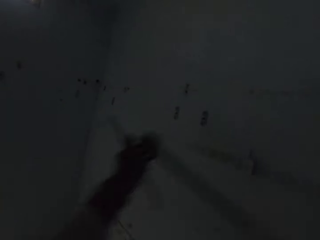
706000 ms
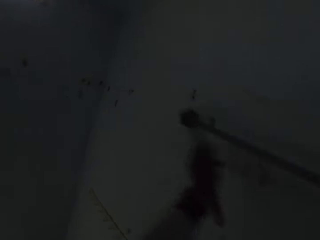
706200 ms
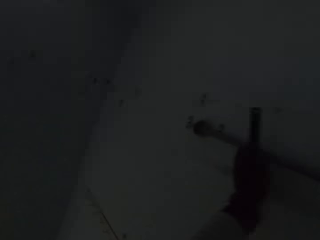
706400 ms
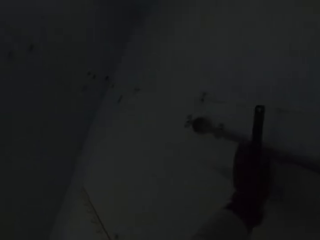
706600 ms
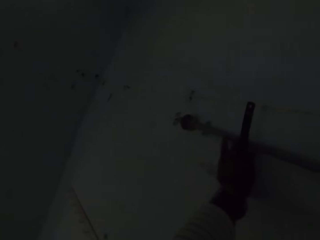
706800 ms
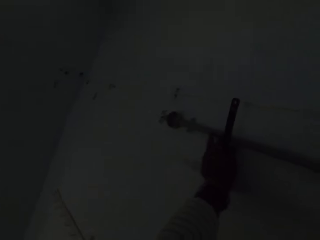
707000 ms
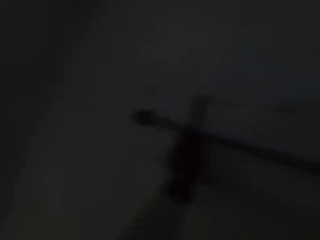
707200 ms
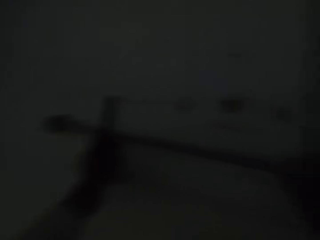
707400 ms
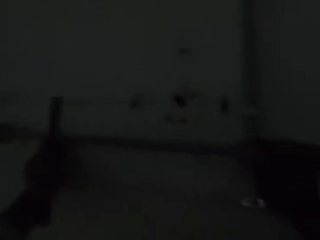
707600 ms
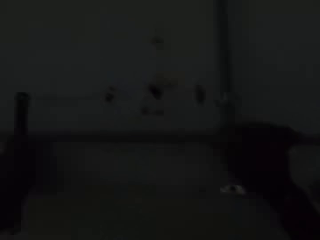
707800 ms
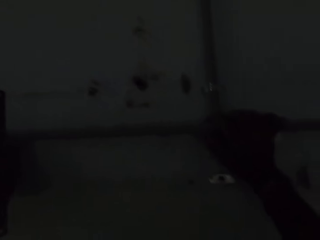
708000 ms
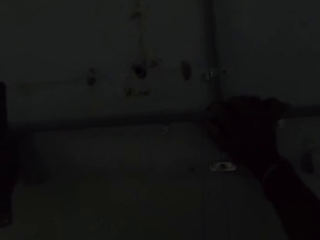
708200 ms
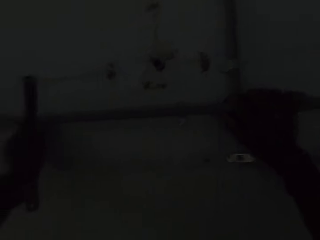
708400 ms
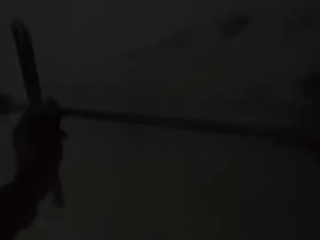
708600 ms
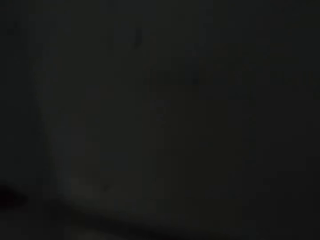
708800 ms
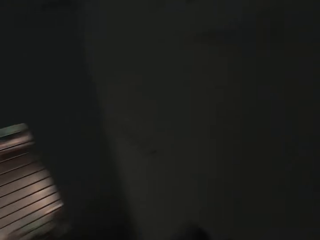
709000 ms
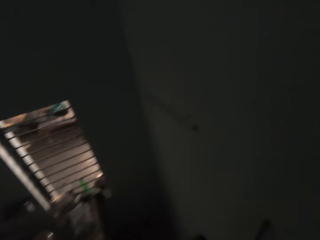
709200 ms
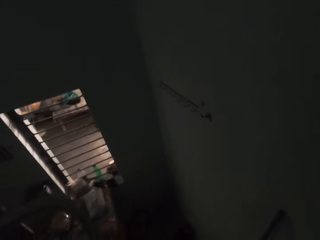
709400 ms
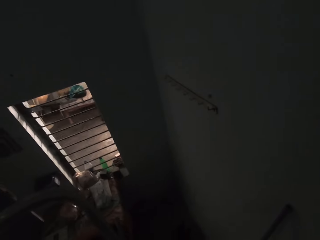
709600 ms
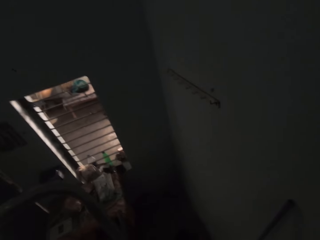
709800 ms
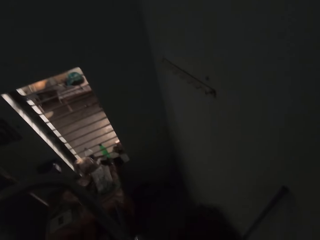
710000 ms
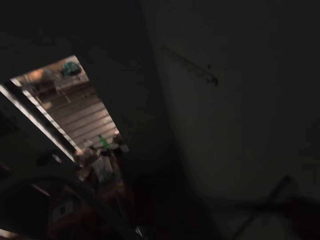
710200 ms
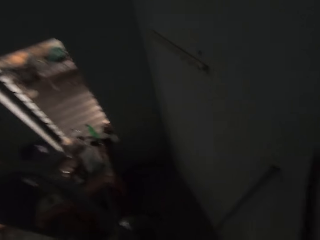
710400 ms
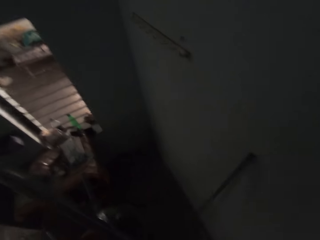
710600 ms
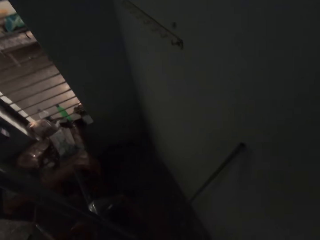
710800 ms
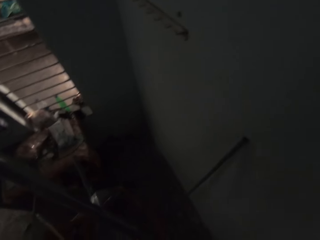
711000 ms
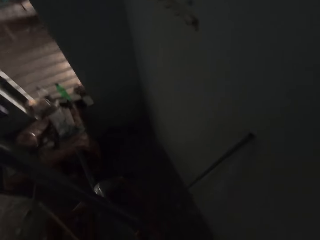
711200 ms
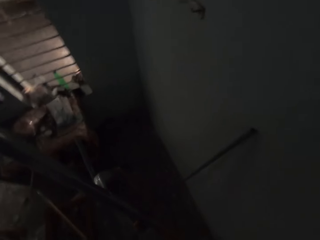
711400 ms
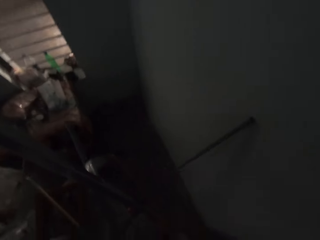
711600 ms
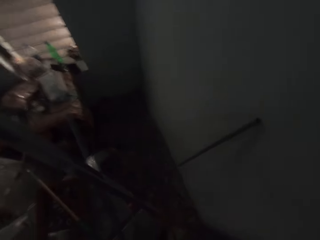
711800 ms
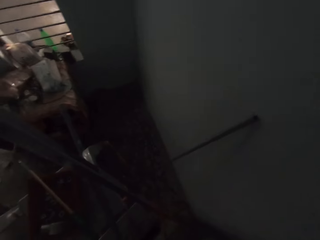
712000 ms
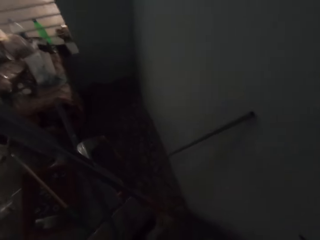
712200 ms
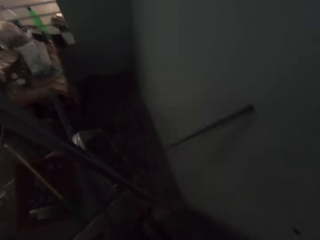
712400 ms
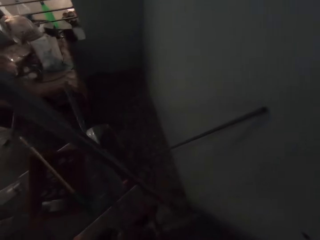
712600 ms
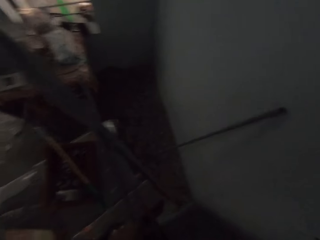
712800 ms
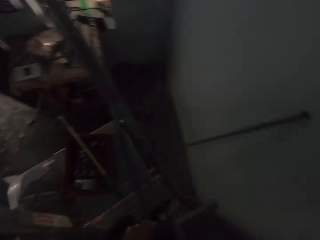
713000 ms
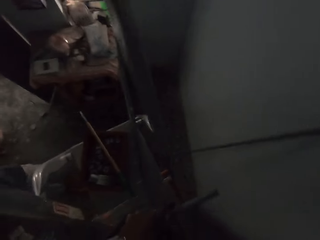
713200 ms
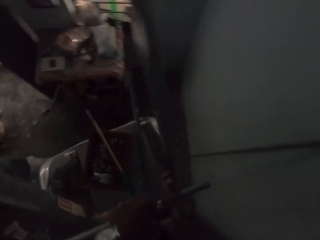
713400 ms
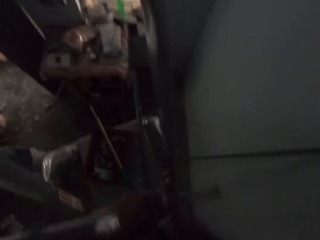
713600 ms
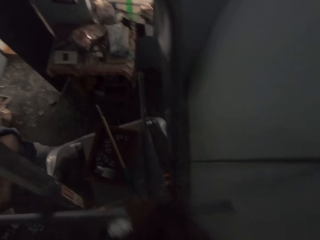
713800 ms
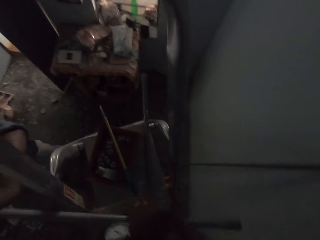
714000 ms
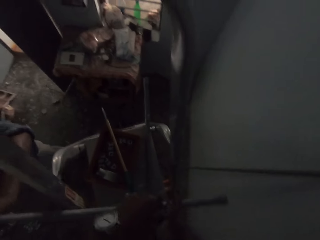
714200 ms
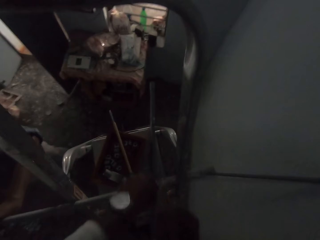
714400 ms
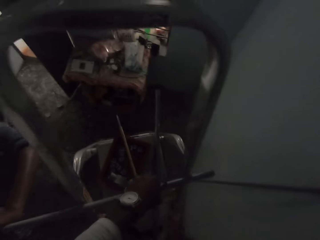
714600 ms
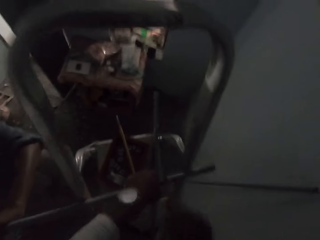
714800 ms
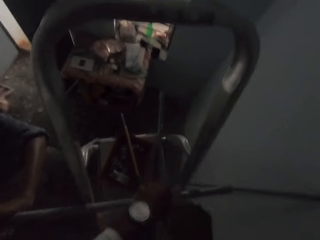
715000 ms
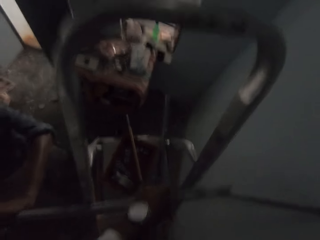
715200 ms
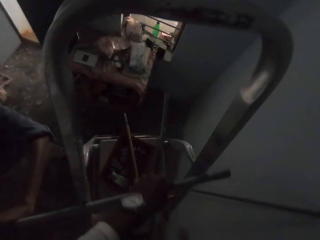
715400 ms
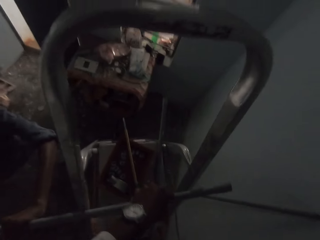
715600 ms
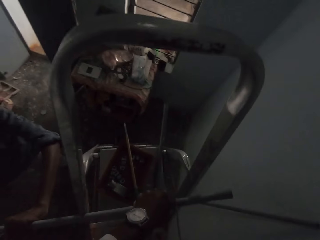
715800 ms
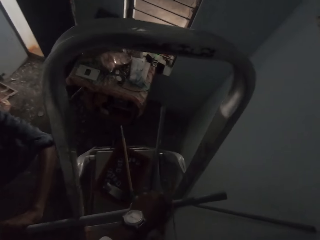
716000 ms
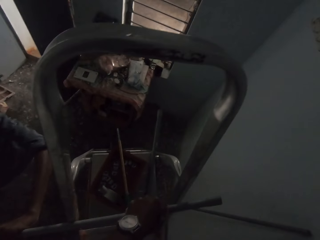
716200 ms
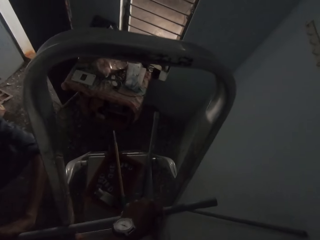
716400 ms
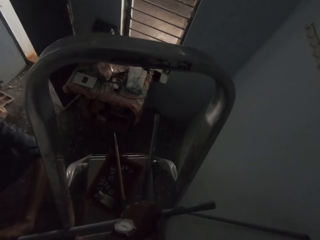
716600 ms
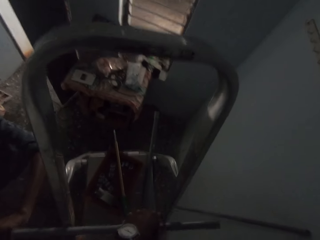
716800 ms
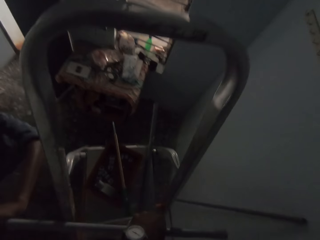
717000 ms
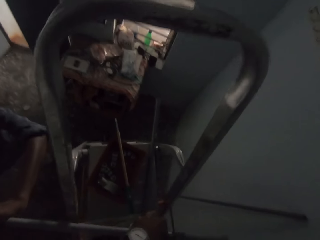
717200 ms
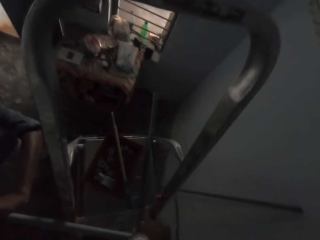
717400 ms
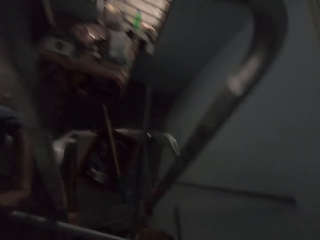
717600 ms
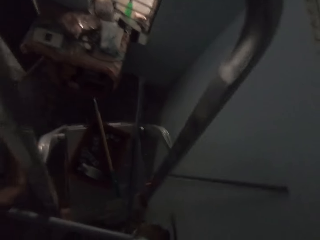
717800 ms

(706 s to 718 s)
The camera wearer lifts a plastic conduit with his hands. He places the plastic conduit on the wall with his right hand. He pins the plastic conduit to the wall with his left hand. He removes the plastic conduit from the wall with his hands. He picks the saw from the scaffold with his right hand. He cuts the plastic conduit in his left hand with the hand saw in his right hand.

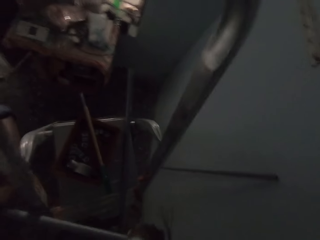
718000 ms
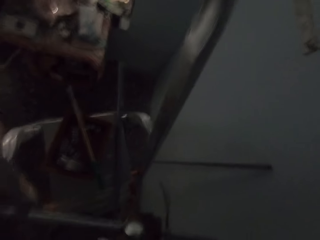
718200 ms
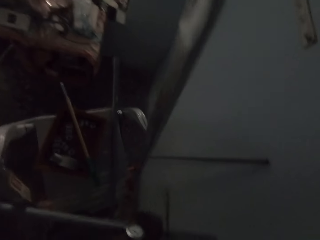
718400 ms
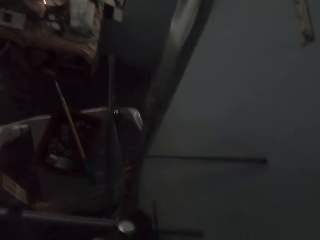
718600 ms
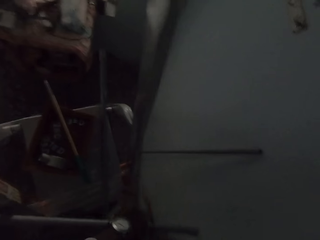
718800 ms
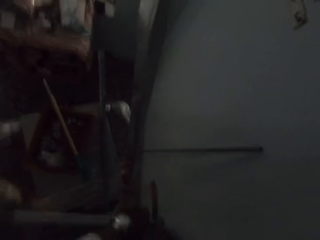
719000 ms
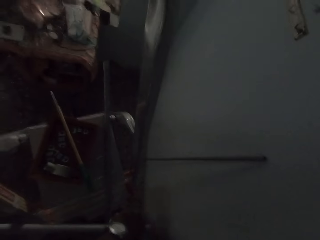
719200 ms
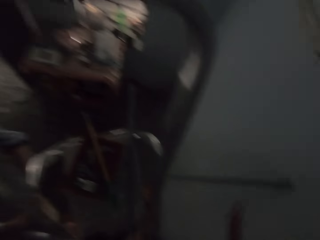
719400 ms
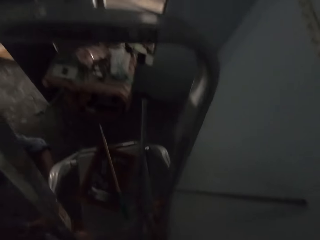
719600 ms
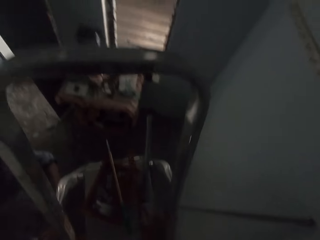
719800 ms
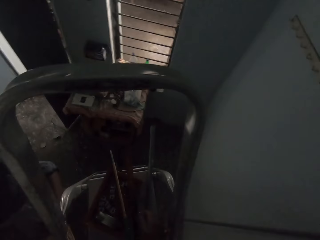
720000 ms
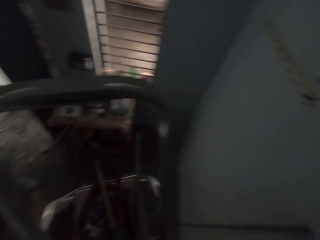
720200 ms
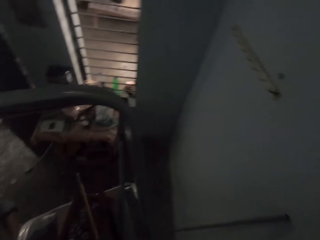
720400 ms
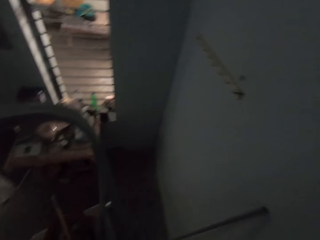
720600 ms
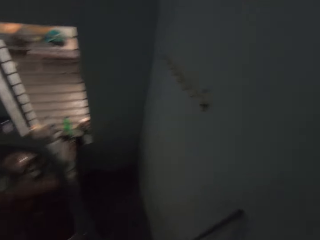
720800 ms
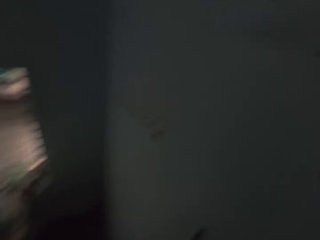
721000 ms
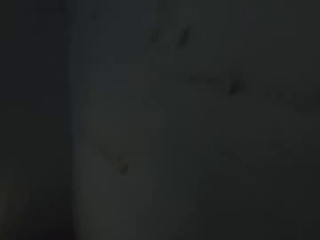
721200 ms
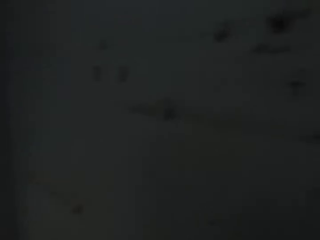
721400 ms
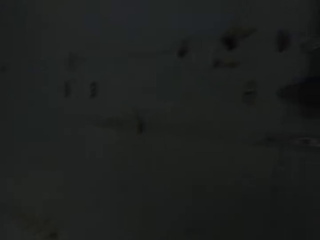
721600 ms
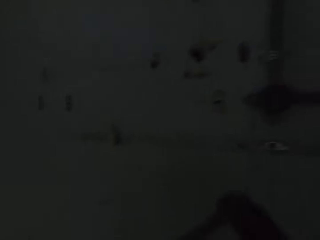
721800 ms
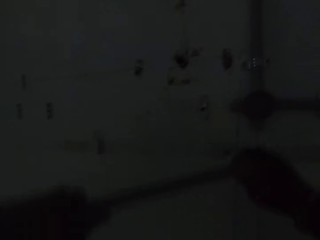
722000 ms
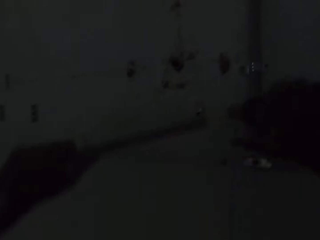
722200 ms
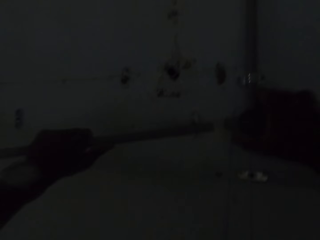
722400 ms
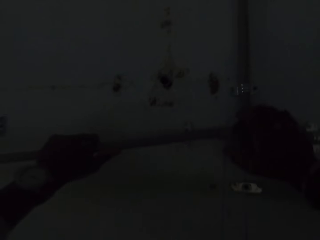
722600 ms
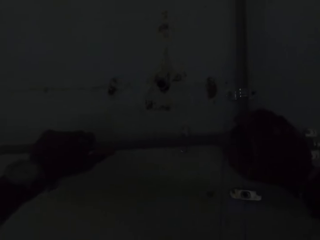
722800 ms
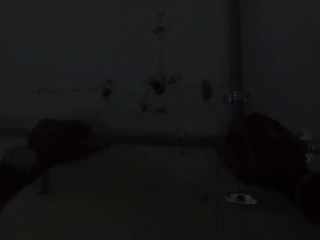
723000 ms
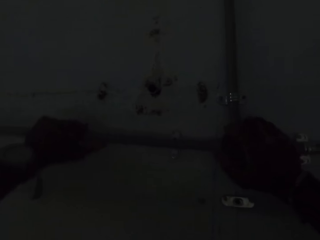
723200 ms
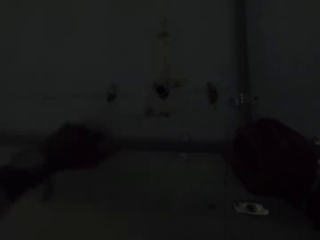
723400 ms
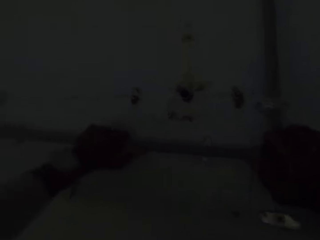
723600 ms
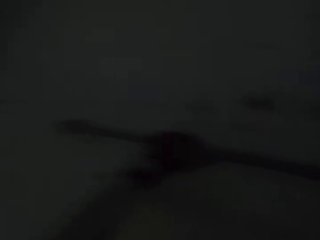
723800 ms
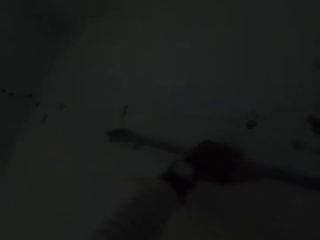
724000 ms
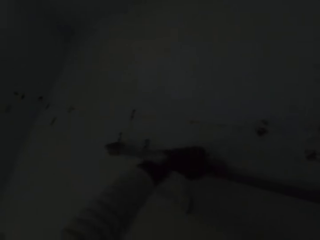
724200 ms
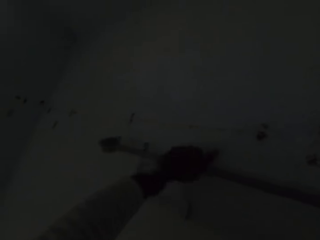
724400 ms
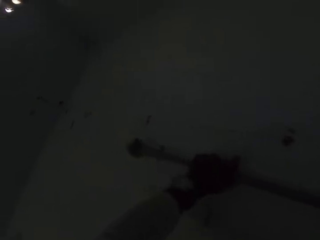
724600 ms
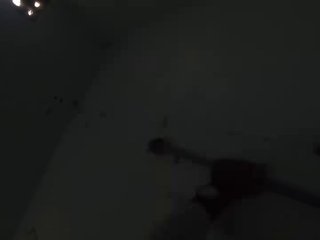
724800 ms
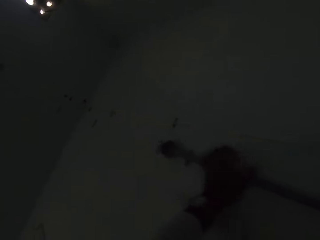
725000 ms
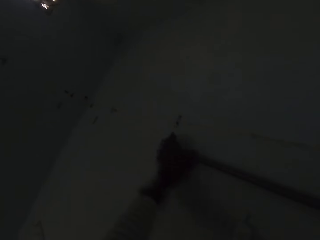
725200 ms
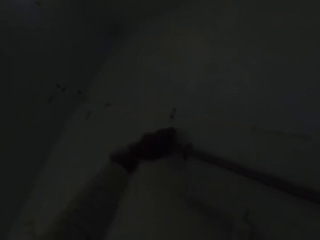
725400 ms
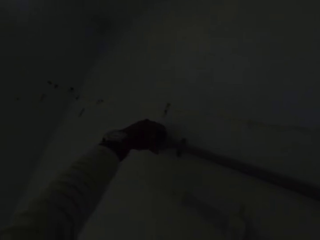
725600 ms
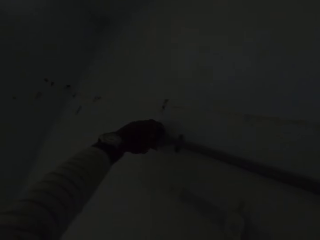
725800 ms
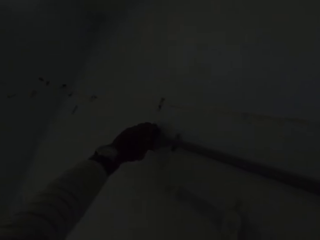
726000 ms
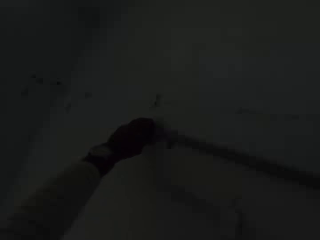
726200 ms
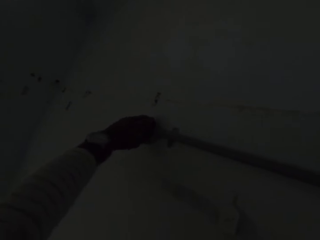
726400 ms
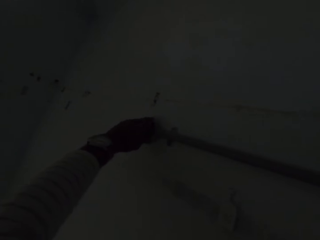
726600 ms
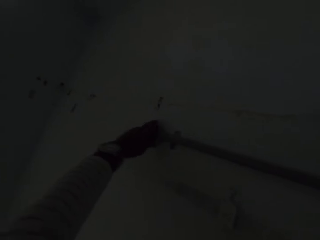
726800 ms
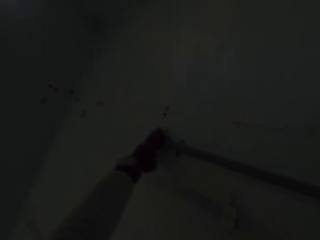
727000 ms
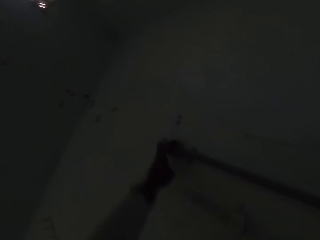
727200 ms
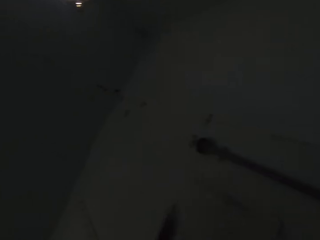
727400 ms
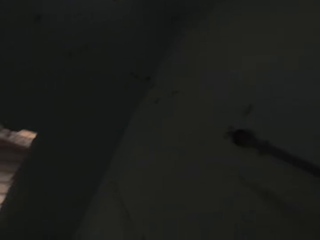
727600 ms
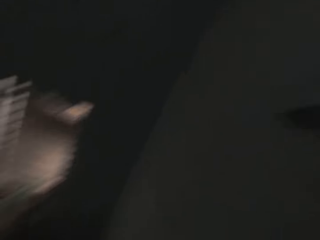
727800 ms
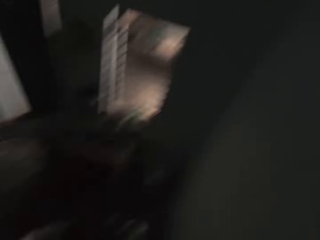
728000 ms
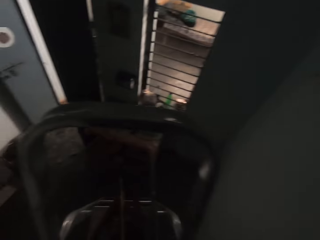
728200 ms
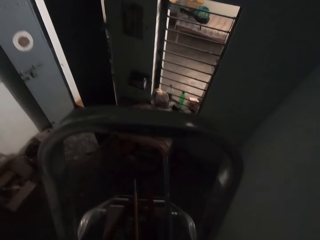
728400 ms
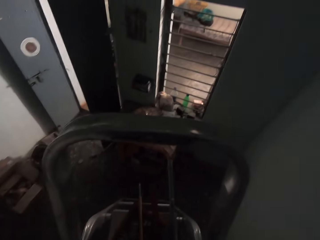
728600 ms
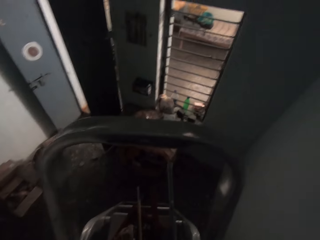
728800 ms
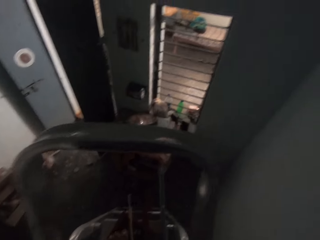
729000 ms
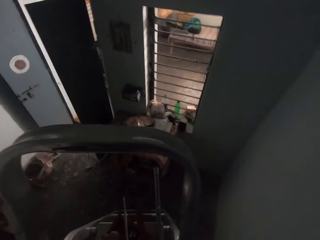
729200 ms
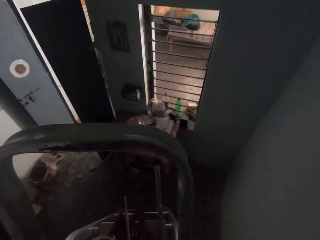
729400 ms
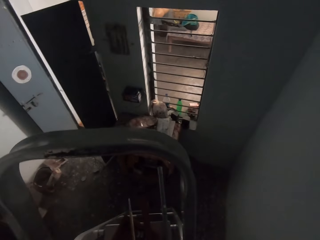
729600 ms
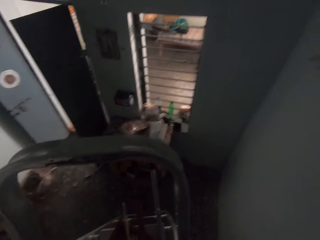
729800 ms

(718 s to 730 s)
The camera wearer lifts the plastic conduit with his hands. He holds the plastic conduit on the wall with his right hand. He inserts the plastic conduit into the plastic conduit on the wall with his left hand. He adjusts the plastic conduit on the wall with his left hand.
